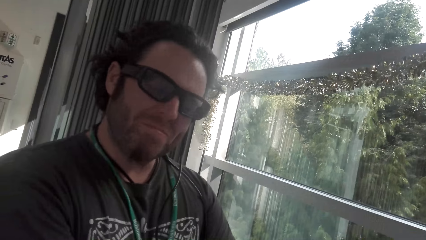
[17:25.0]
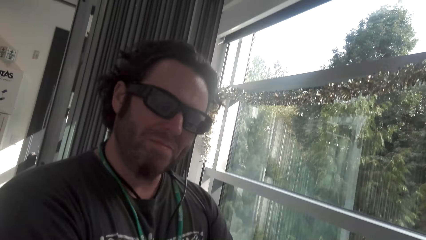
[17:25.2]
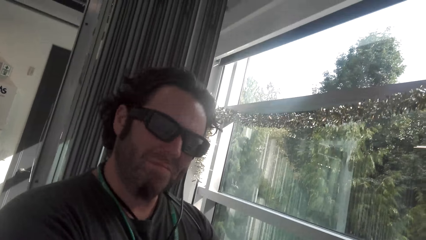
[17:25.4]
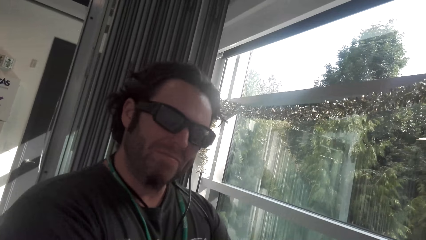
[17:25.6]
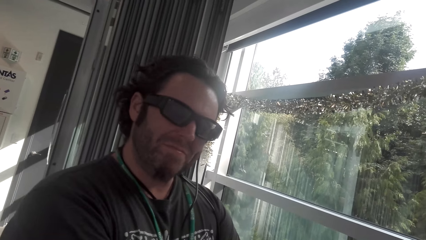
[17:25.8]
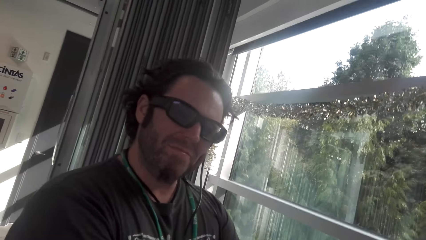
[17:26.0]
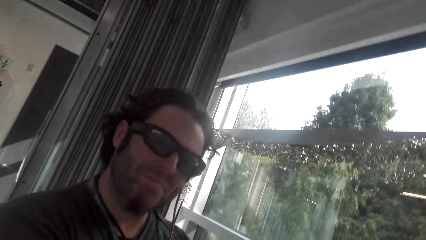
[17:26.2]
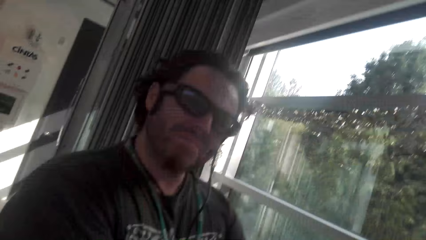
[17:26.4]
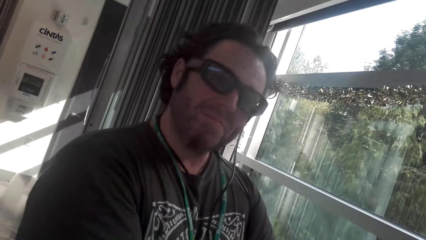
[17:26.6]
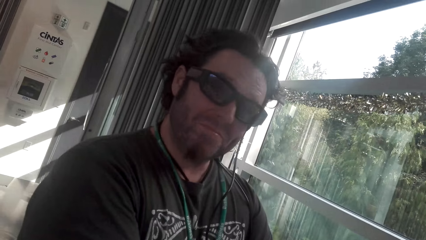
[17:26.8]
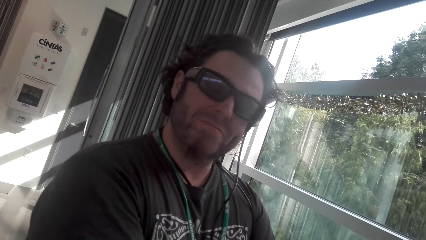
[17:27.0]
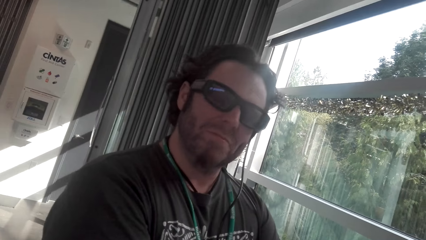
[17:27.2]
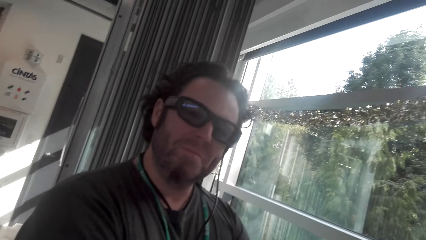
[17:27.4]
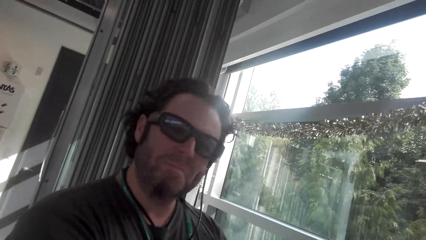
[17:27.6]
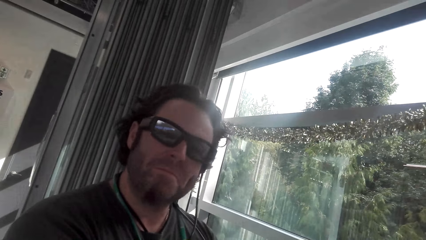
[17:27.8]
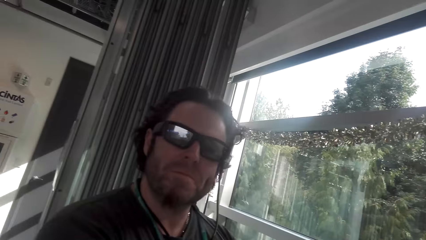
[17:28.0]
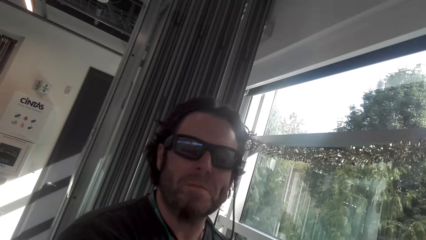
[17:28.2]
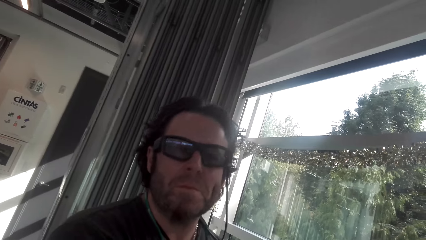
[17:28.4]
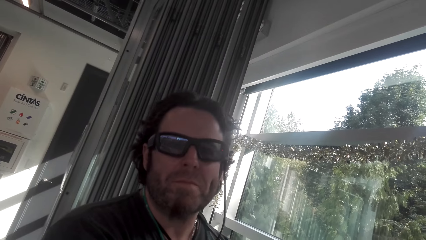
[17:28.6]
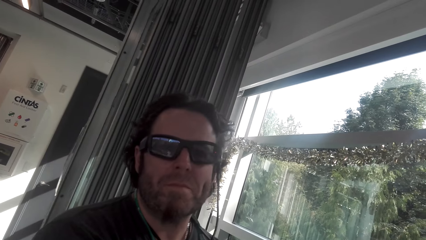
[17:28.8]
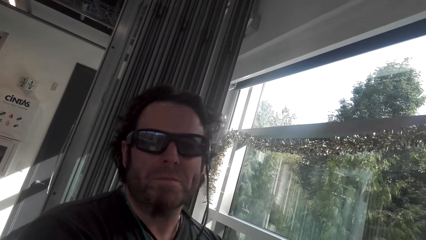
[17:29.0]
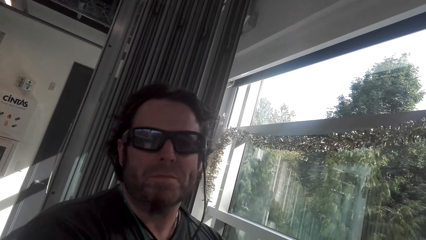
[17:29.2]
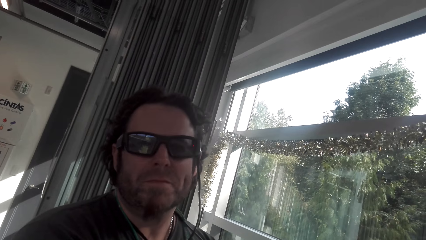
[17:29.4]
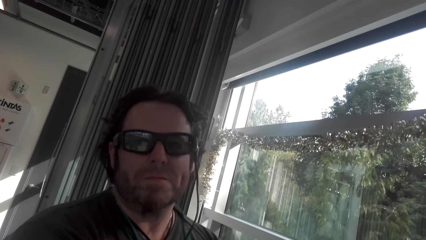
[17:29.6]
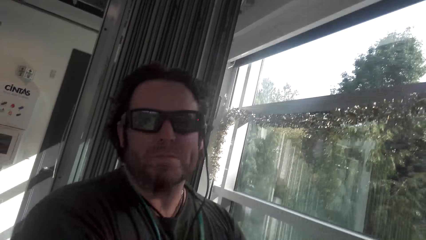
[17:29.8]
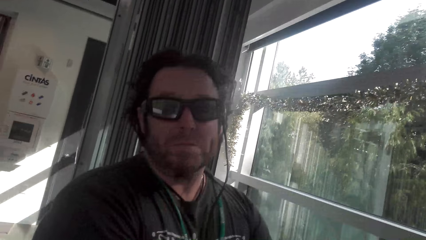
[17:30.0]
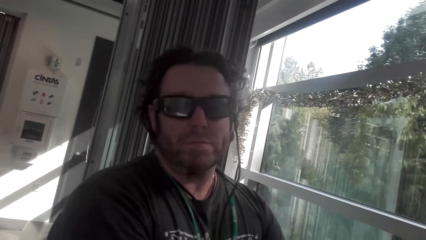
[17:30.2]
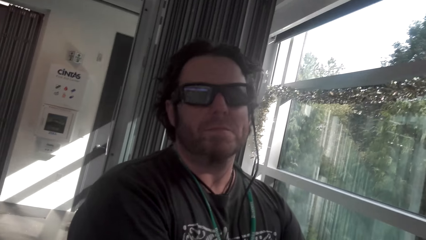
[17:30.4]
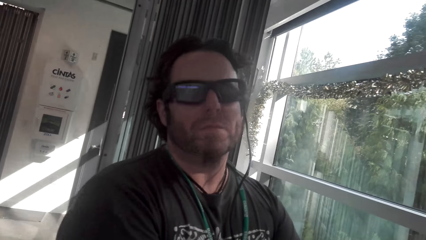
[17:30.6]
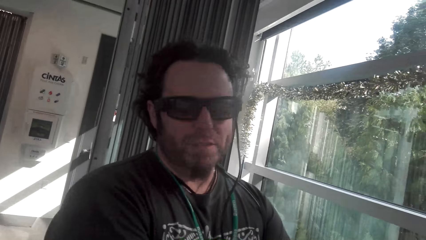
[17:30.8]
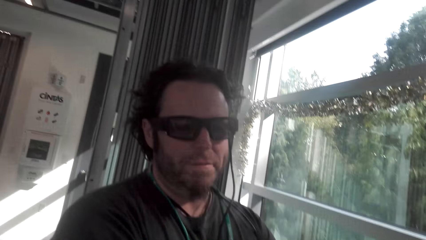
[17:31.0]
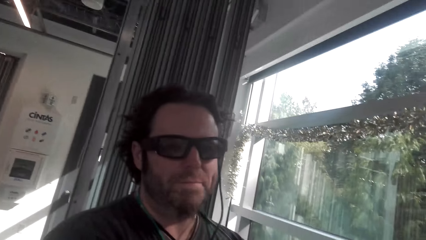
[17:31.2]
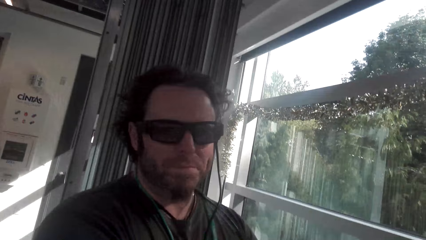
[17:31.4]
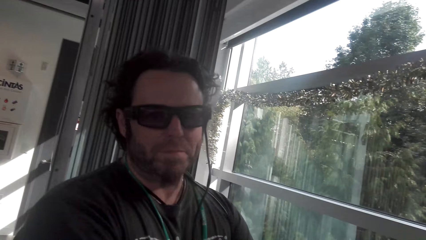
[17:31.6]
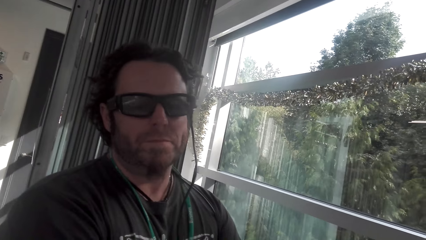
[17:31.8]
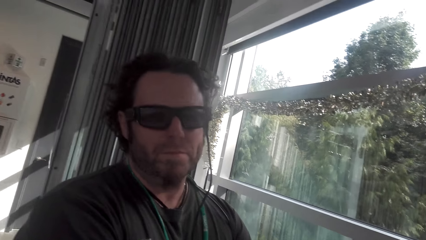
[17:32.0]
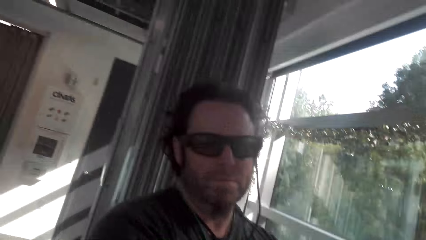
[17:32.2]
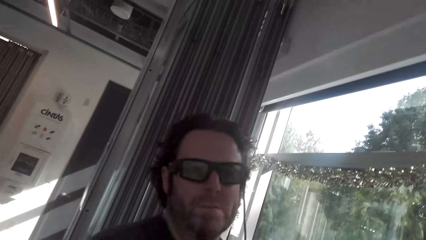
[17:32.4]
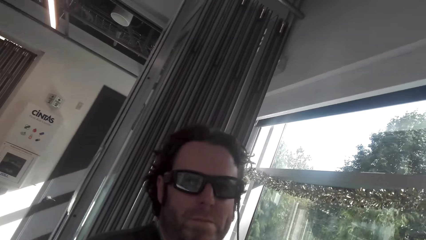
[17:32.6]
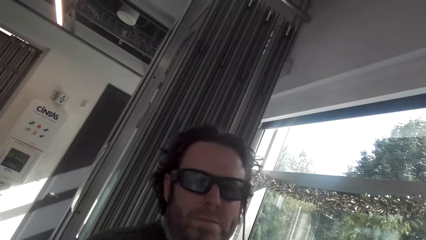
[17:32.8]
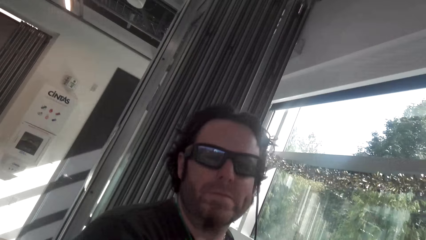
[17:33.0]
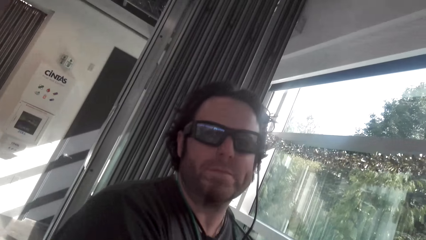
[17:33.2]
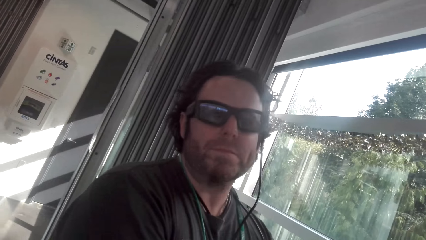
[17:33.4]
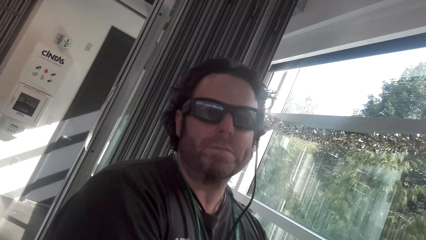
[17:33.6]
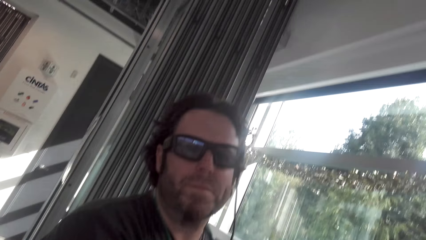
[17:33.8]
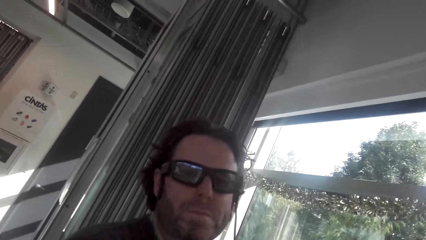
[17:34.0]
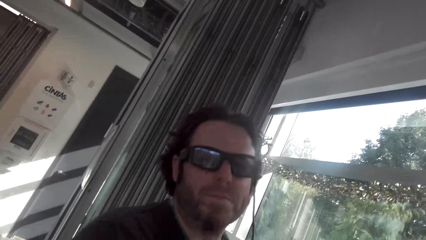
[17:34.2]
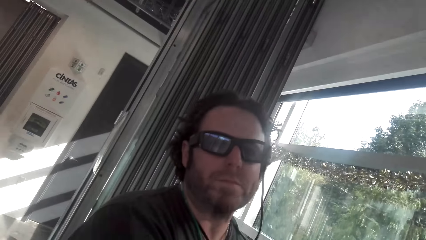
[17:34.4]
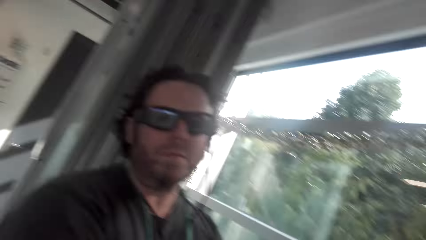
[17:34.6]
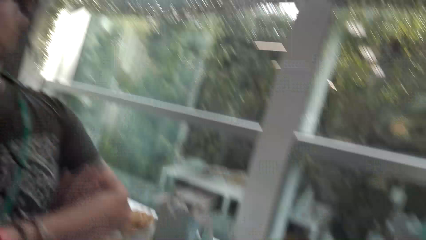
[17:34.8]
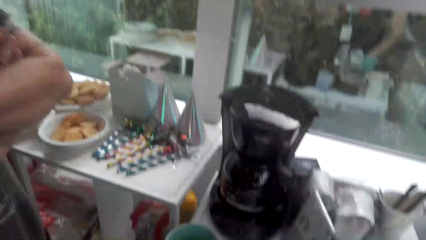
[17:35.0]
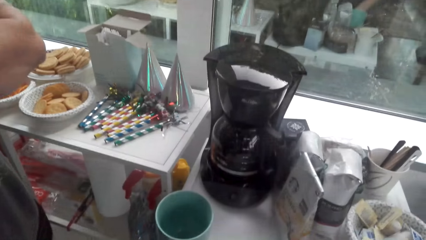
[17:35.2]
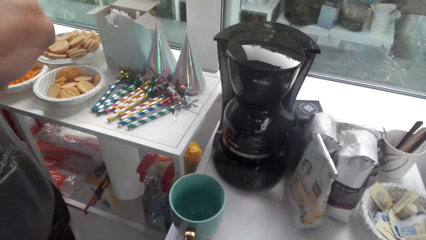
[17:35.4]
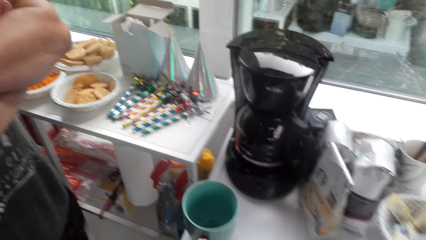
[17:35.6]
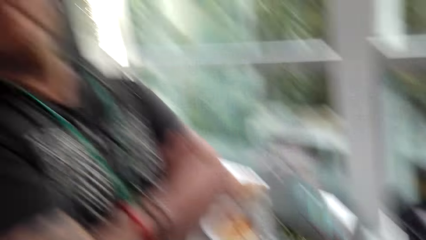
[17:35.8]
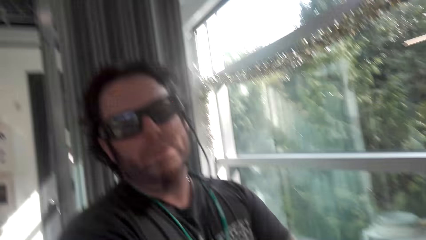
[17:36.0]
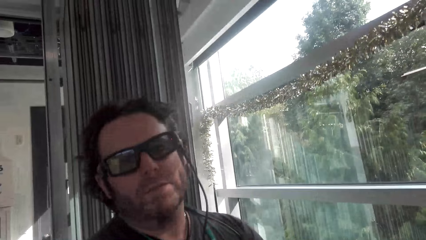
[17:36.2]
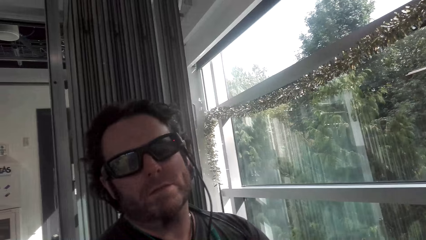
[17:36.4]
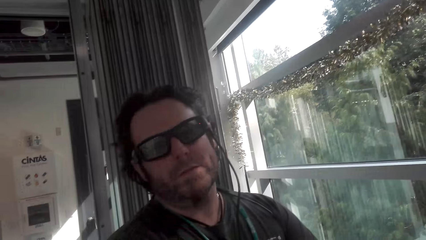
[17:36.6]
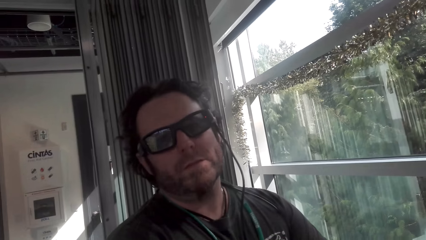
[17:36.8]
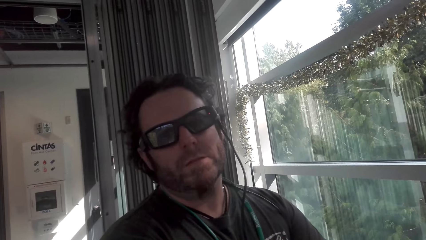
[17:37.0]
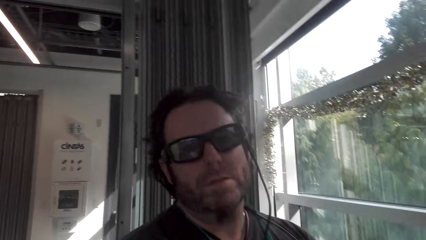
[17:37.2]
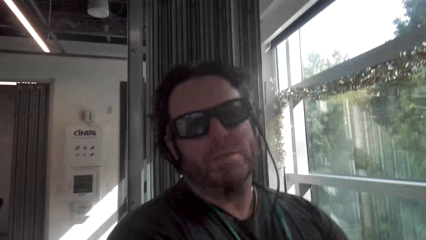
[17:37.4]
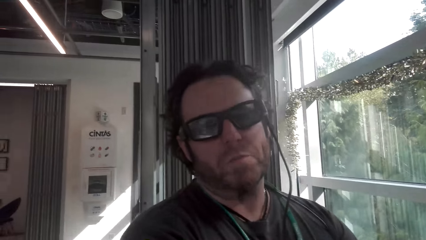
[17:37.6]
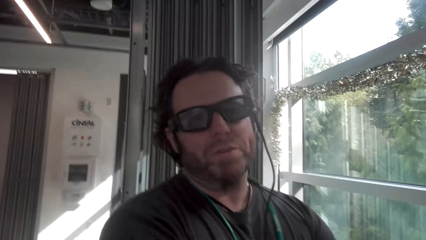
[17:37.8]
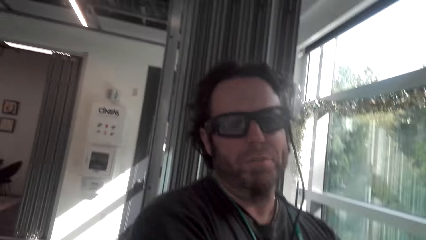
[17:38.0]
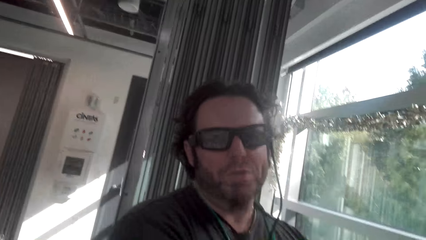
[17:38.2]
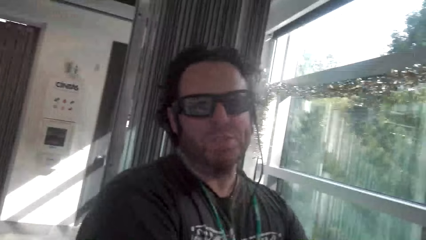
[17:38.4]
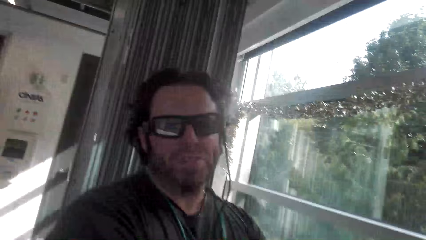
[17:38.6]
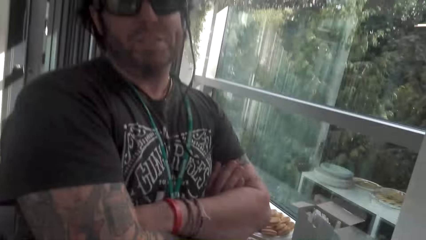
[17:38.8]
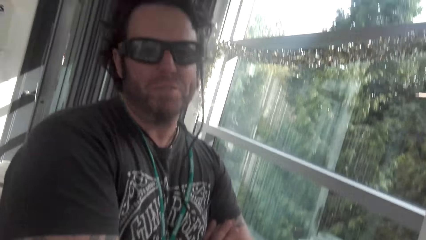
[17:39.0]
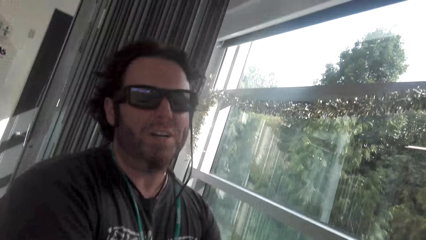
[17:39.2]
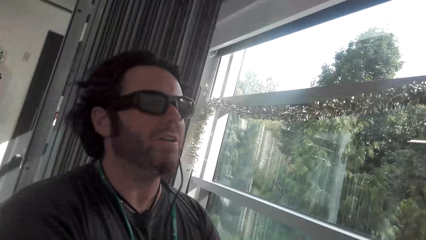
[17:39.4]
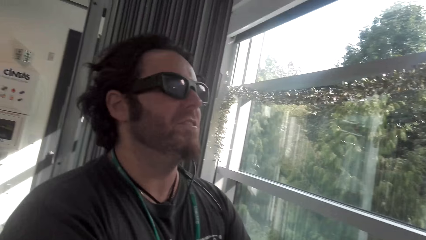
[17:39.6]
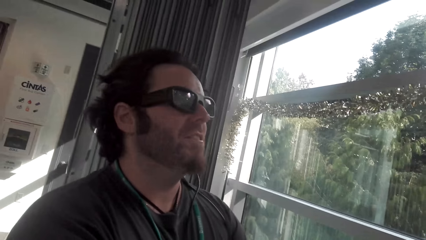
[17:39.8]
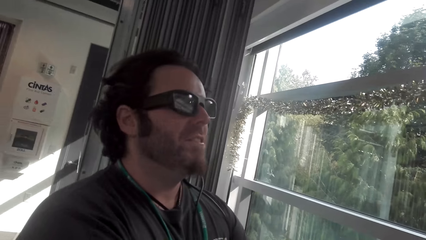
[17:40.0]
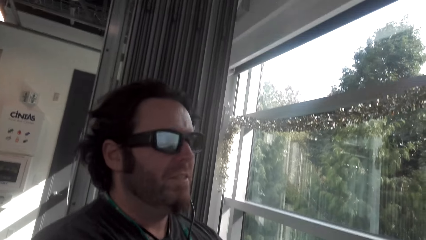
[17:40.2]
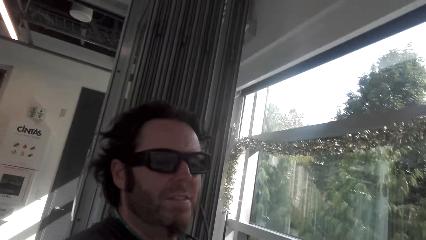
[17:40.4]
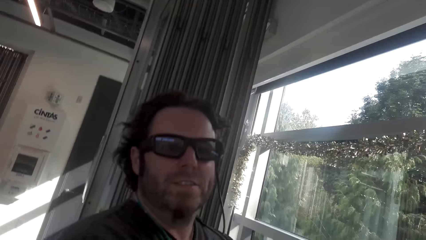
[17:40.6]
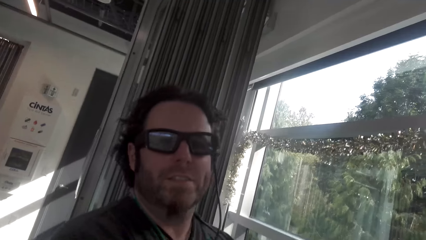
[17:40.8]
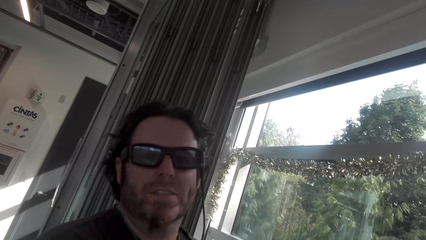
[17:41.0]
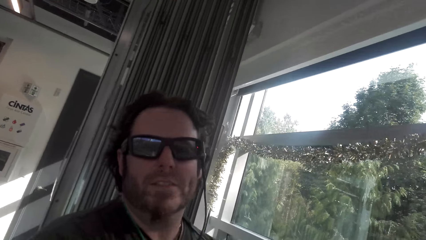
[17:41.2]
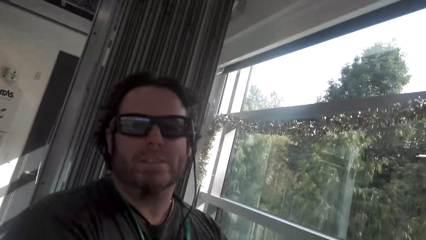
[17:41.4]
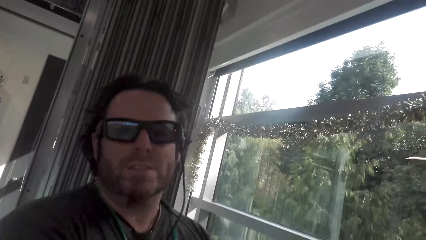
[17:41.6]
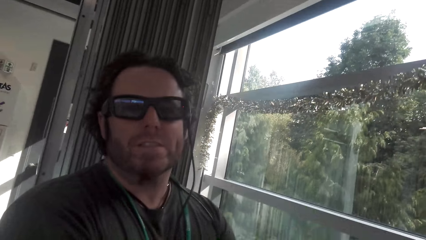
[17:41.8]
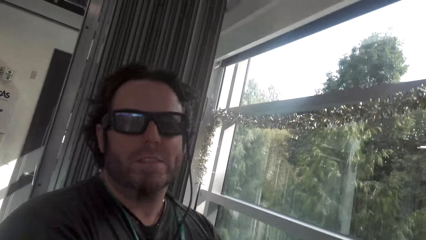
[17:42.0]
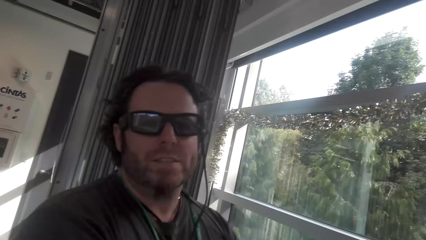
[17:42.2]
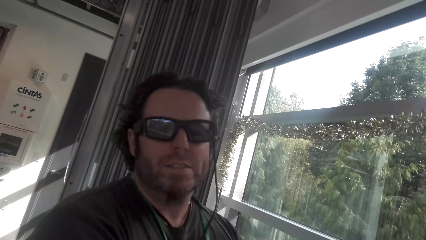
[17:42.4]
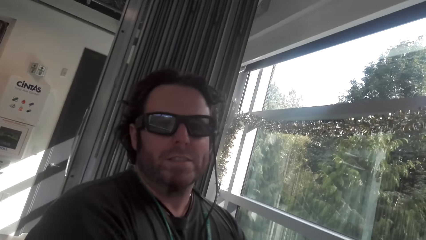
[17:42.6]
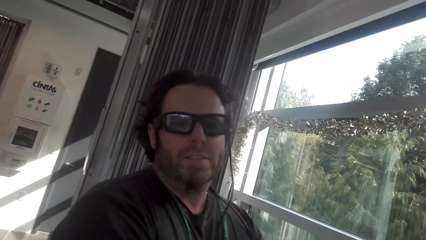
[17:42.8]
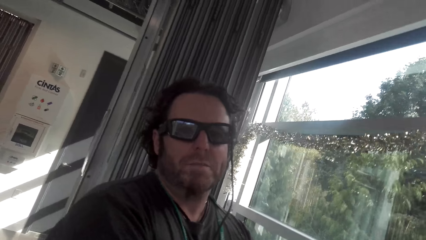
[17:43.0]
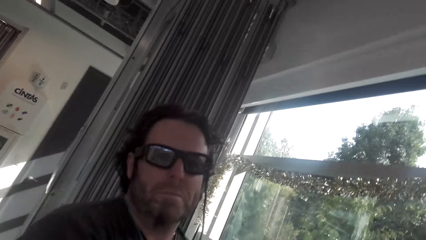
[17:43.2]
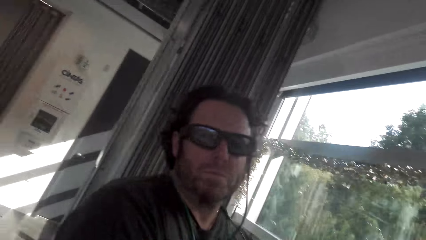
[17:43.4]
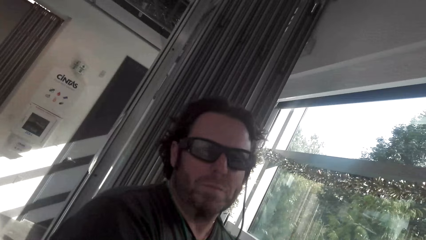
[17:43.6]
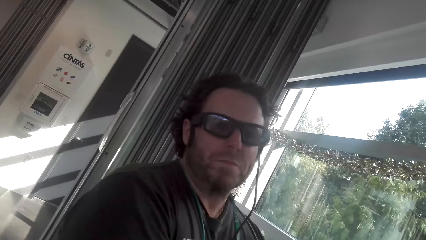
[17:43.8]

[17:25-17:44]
The camera wearer looks at the tea. They converse with a man. The man converses with the camera wearer. The camera wearer converses with the man.
